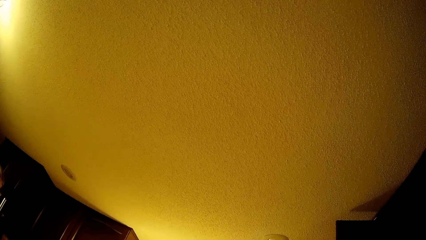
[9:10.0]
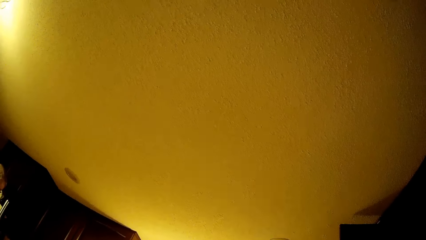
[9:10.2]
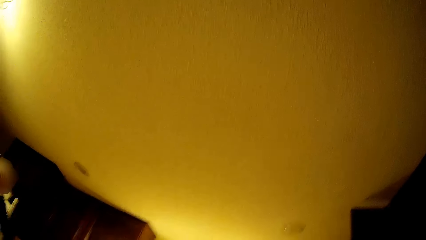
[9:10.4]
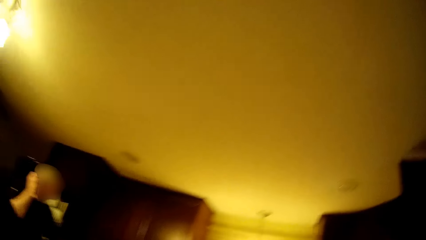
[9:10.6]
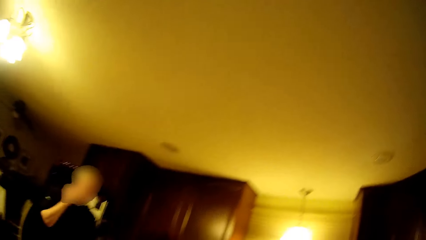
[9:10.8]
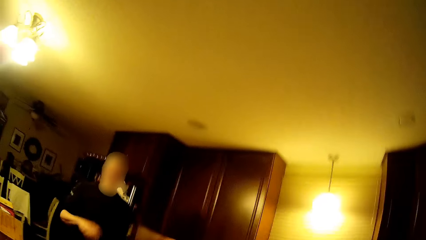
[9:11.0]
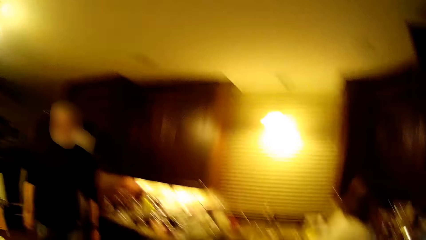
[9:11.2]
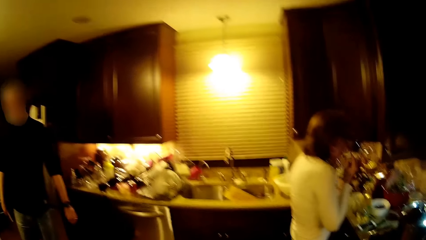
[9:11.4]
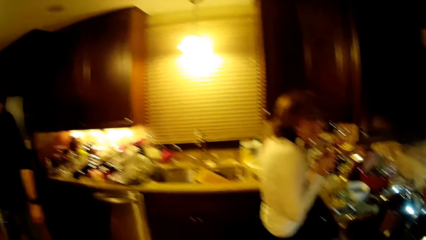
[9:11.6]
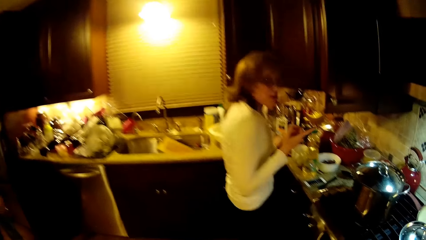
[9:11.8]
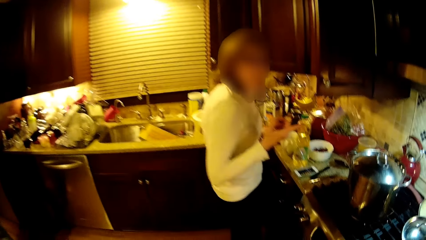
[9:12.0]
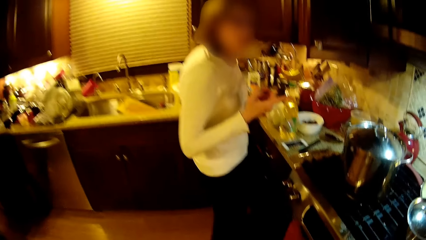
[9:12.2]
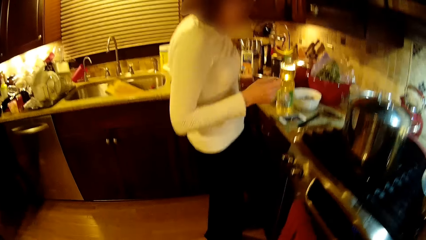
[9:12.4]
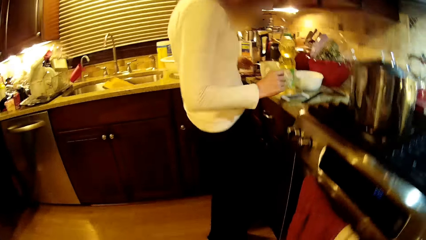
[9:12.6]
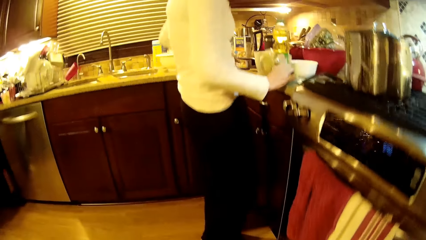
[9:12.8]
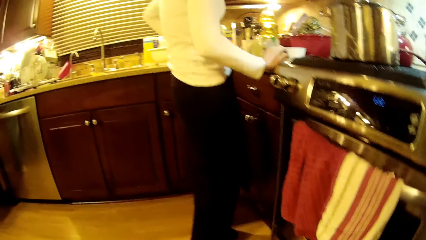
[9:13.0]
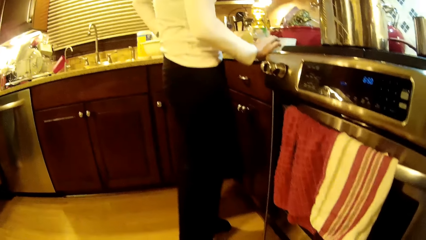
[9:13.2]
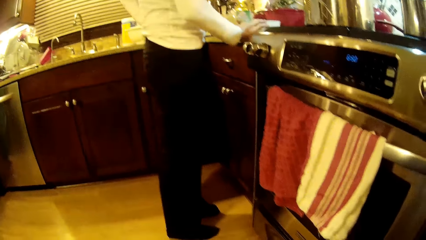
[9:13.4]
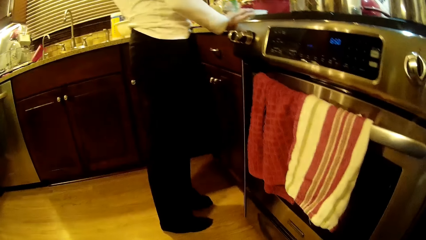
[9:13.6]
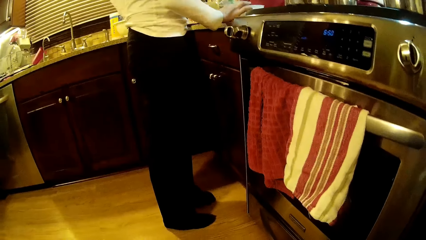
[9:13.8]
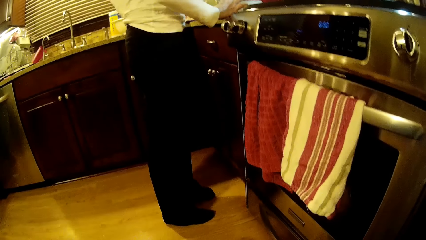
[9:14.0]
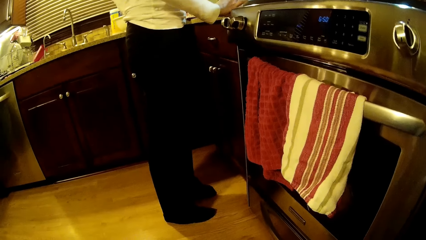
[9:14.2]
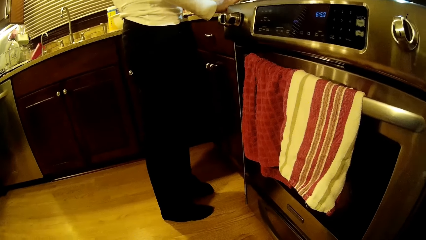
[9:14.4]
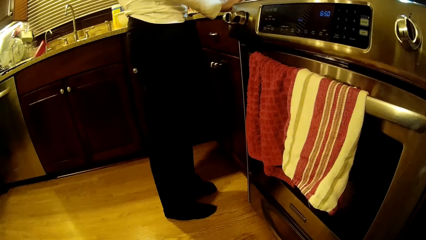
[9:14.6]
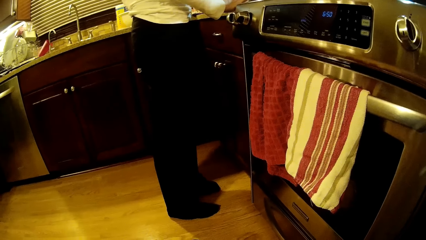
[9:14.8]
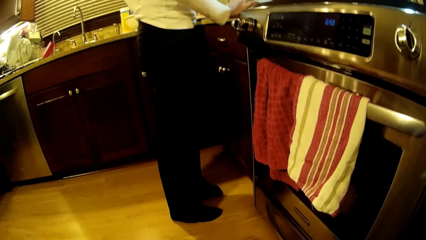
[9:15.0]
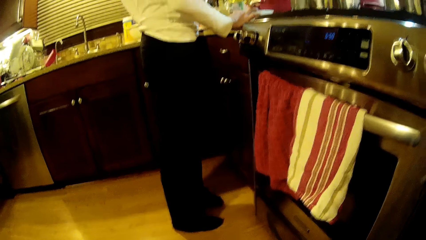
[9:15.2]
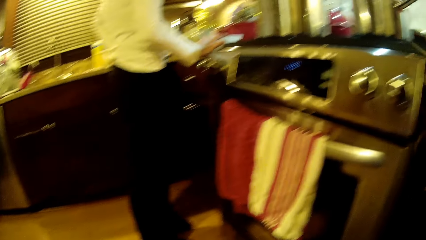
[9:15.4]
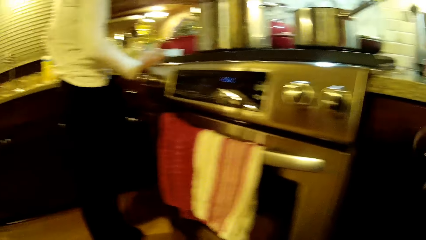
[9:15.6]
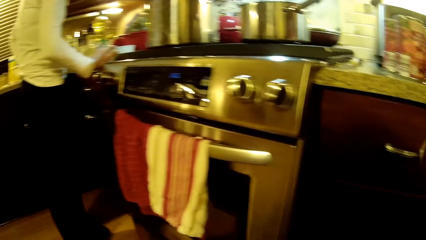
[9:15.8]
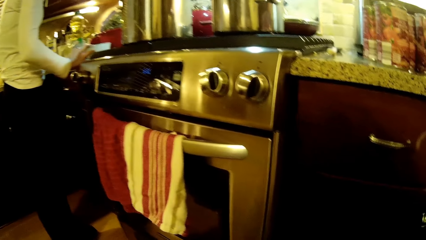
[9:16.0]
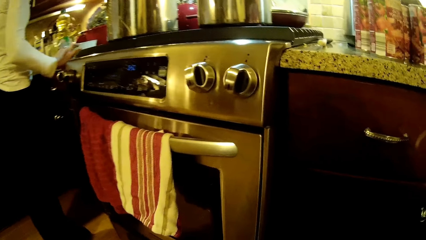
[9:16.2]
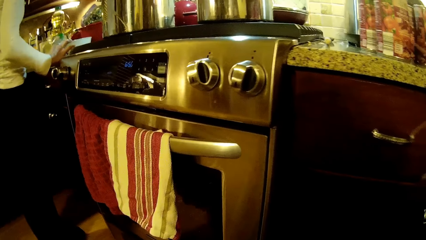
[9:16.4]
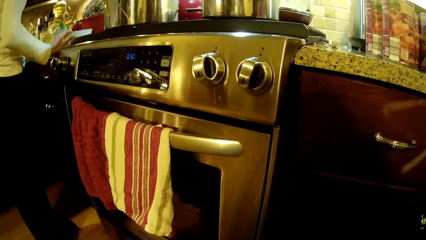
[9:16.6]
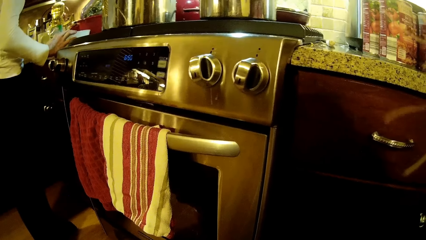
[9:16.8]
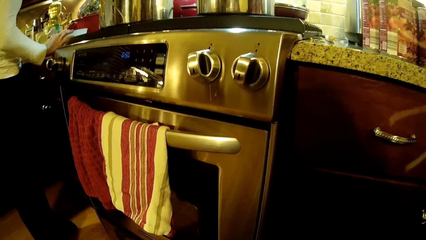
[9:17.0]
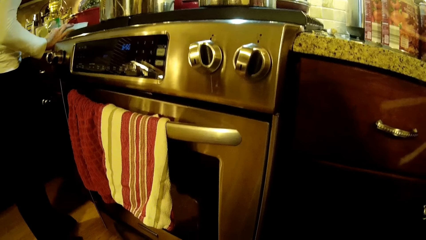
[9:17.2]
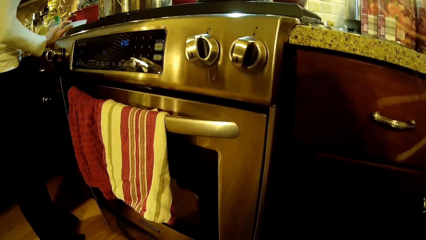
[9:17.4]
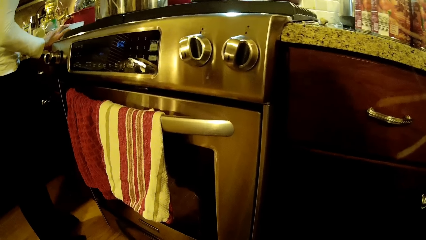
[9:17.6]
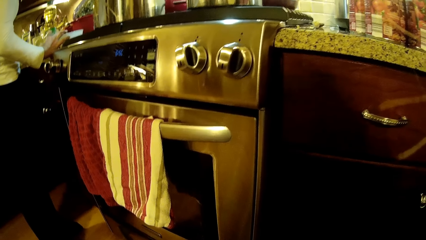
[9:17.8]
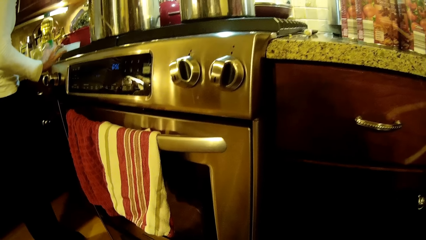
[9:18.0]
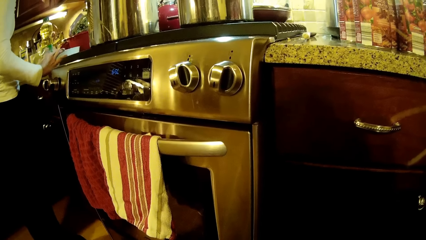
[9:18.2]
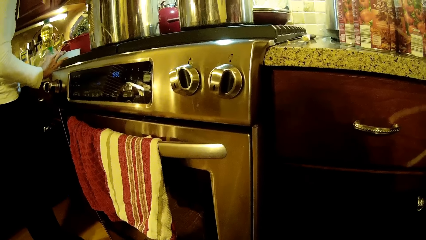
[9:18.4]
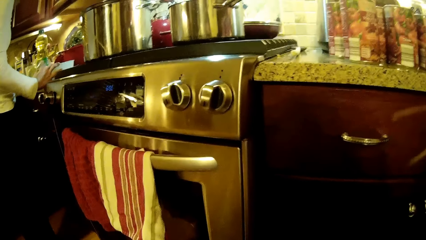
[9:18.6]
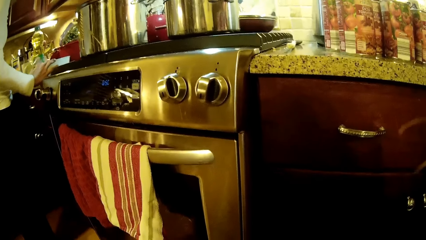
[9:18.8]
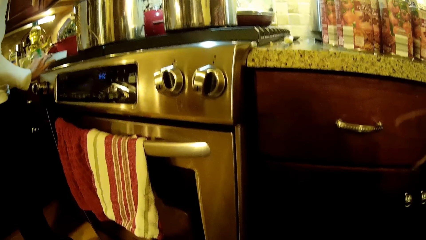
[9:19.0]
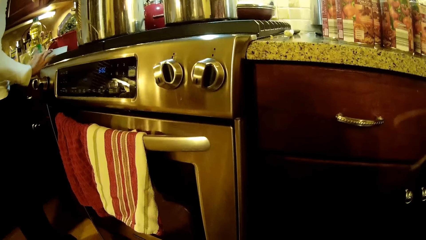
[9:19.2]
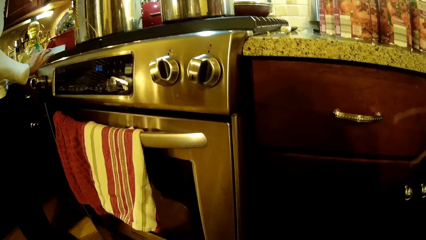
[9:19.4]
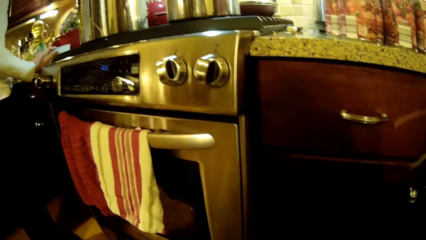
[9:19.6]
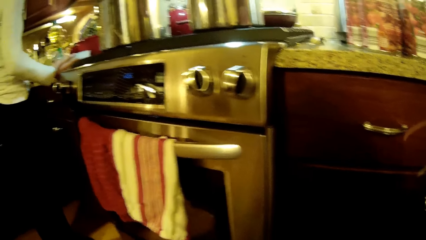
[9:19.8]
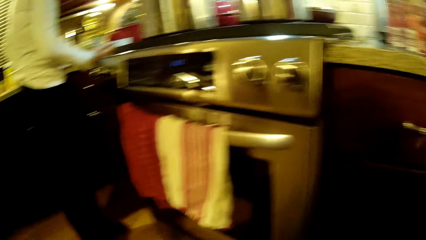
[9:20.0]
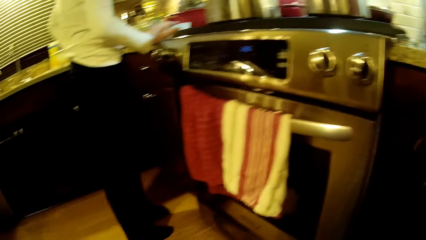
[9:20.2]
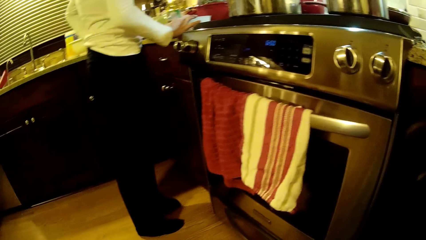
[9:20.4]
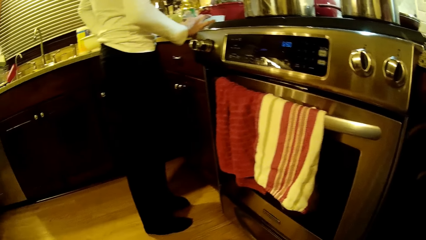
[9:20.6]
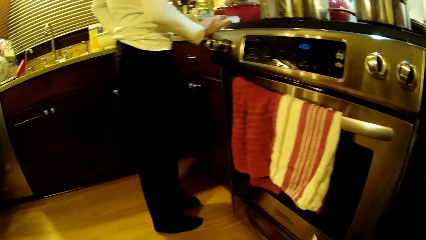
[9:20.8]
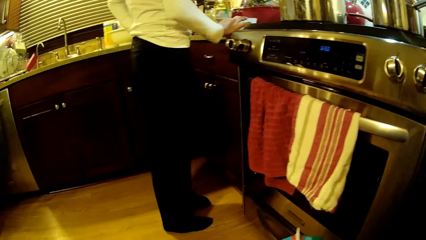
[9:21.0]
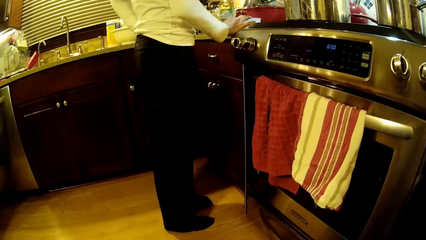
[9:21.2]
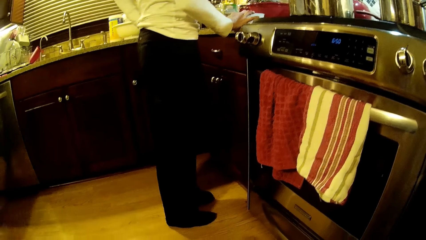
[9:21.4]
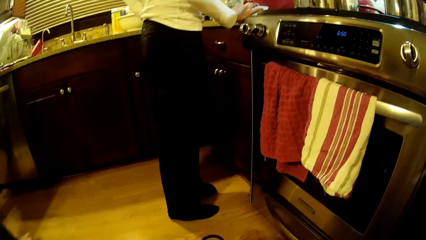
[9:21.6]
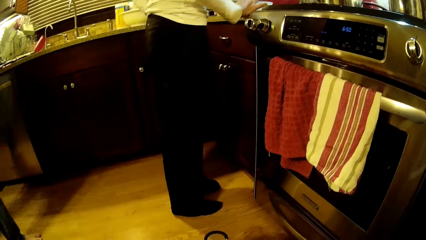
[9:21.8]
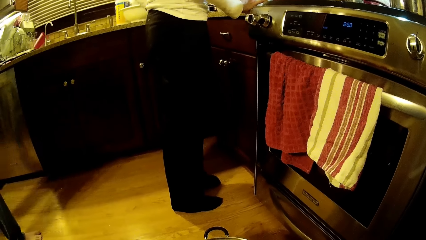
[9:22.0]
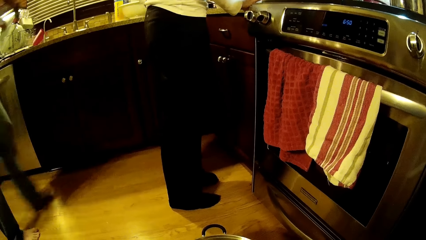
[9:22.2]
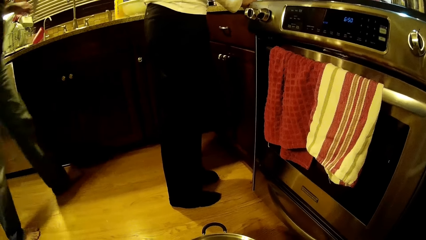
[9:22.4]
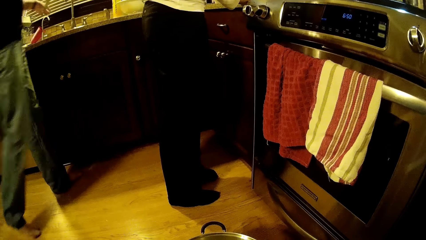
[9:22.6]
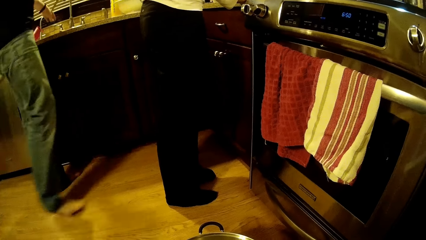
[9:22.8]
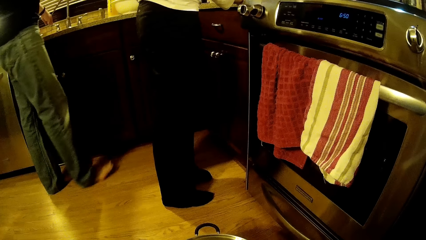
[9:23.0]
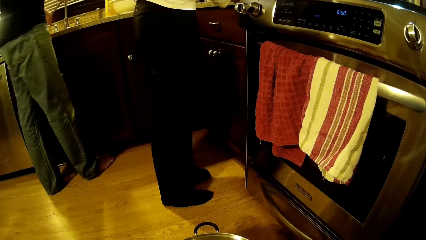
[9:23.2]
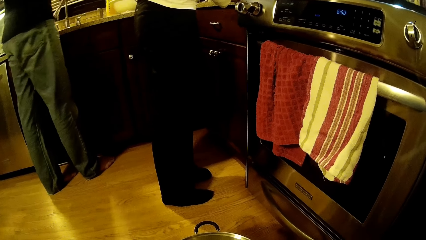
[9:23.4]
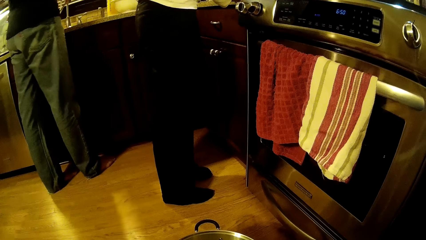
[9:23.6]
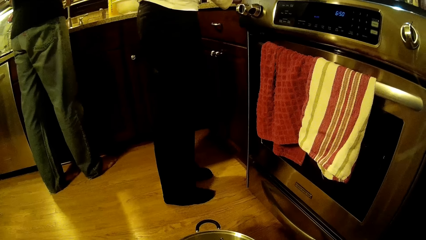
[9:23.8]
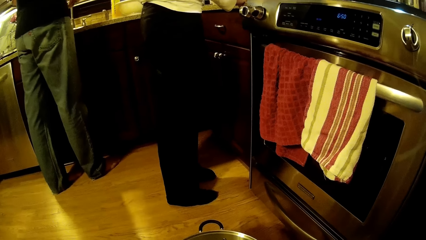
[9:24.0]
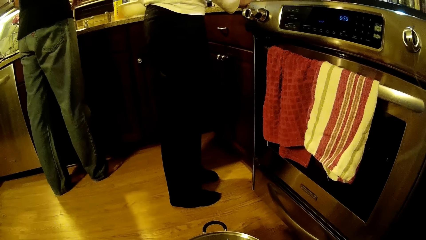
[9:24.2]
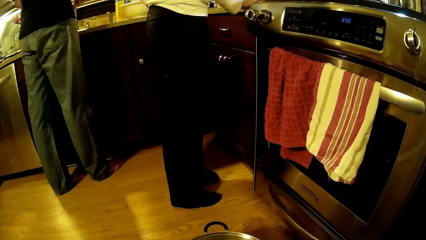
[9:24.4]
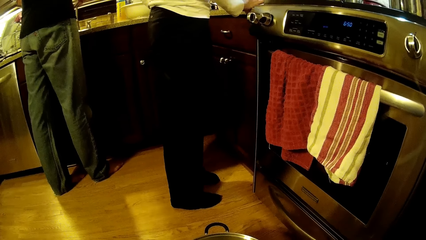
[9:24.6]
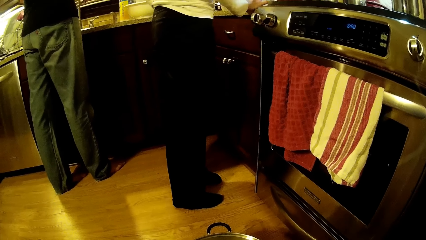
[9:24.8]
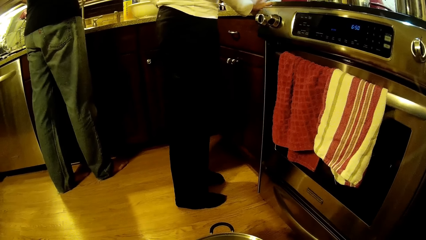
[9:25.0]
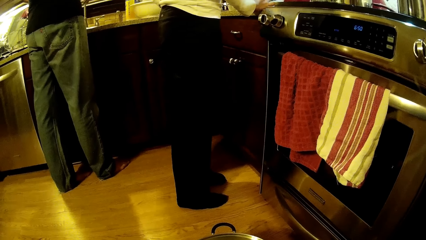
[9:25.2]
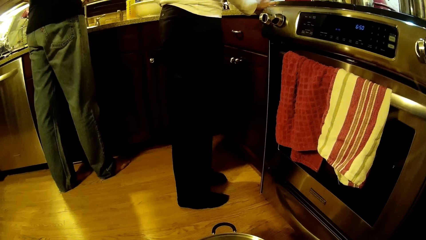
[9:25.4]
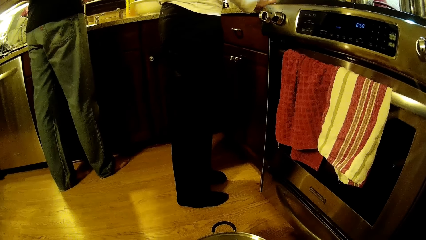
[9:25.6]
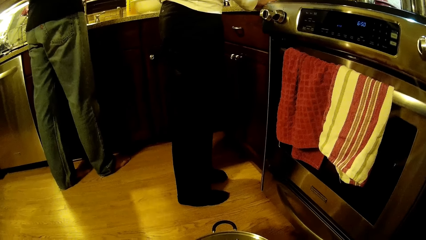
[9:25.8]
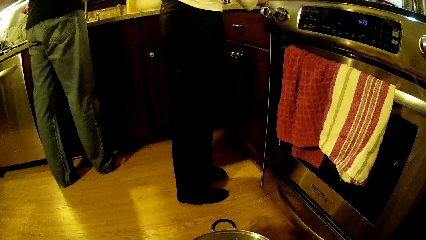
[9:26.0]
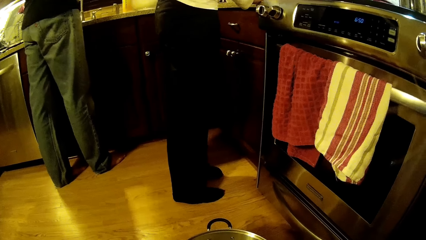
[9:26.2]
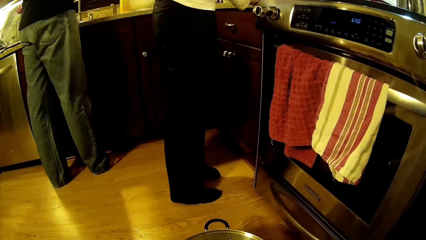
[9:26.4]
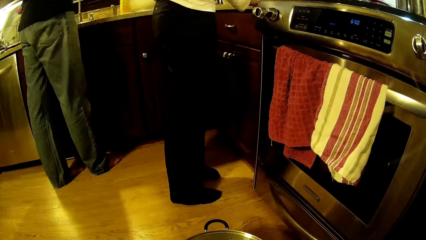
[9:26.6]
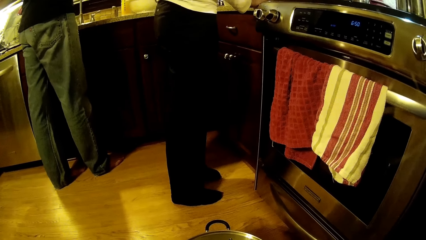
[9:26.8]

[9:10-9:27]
A man puts a hand down. A woman puts the hand on the counter top. The camera wearer looks at the hand towel. The man walks around a room. He washes the knife.
